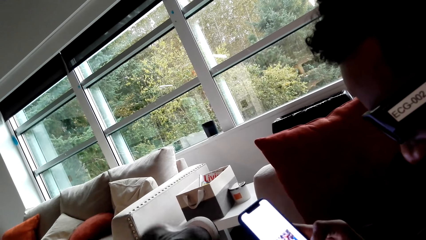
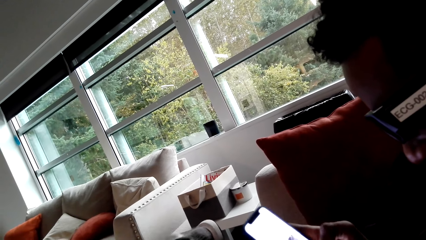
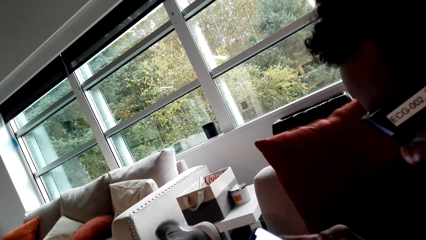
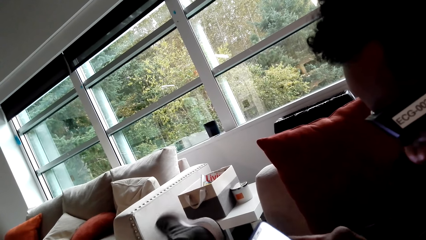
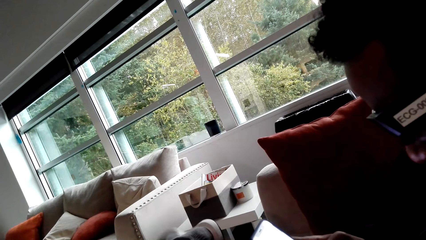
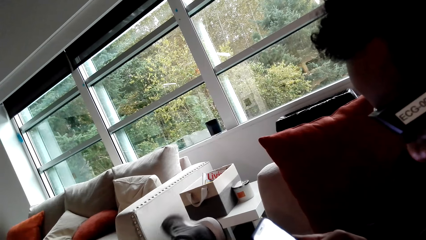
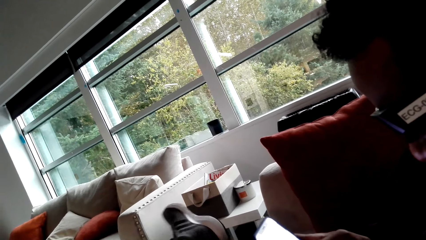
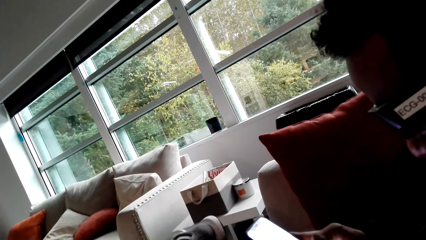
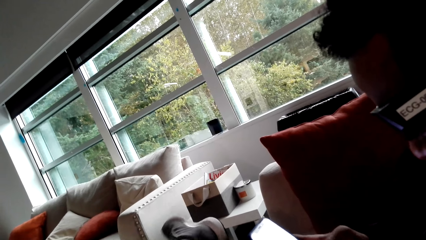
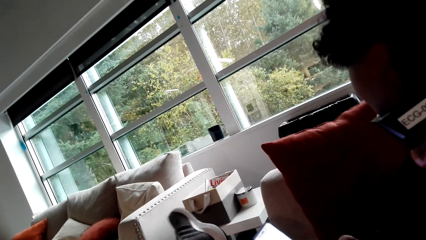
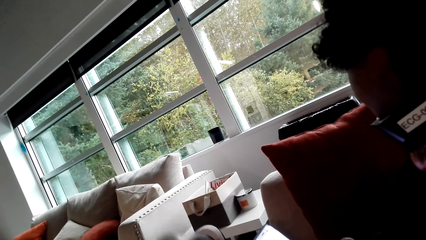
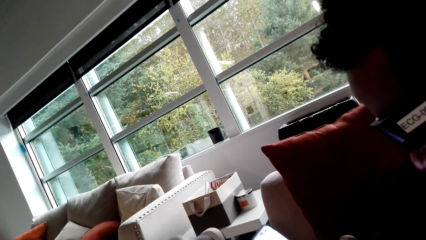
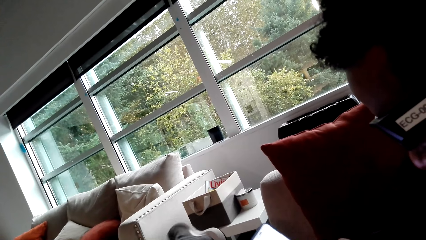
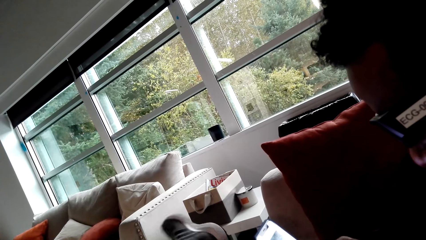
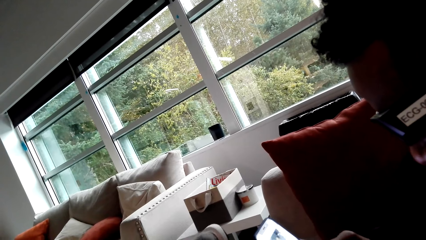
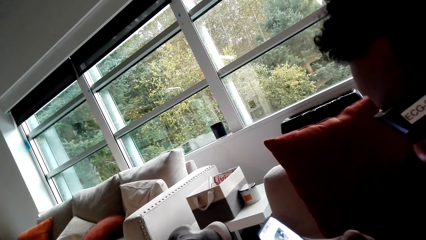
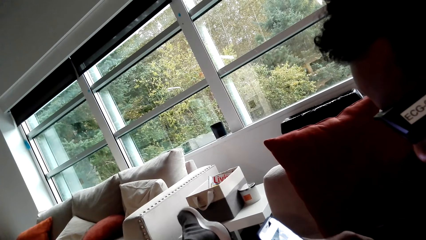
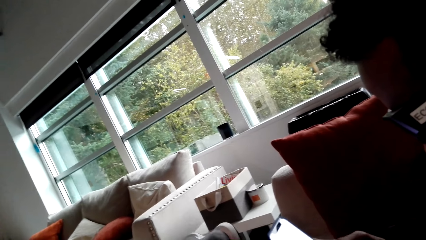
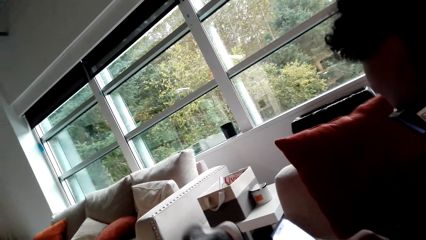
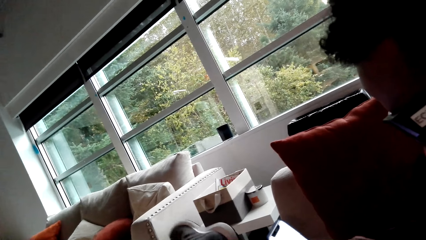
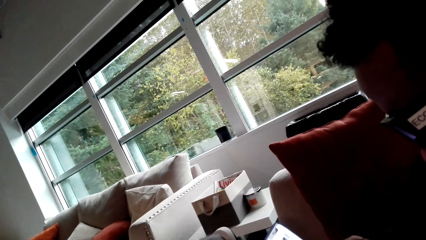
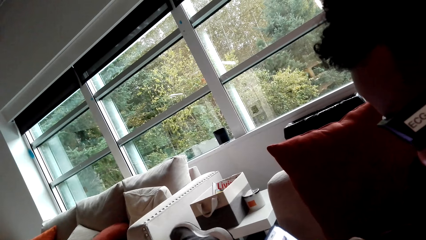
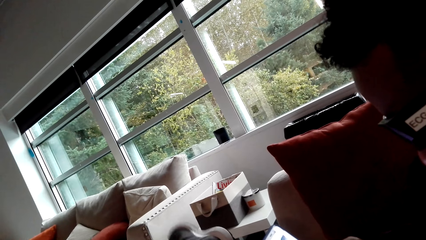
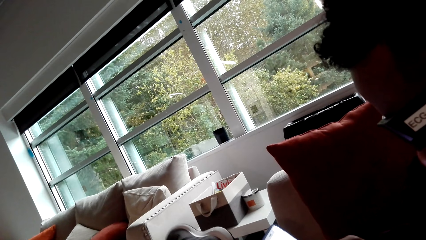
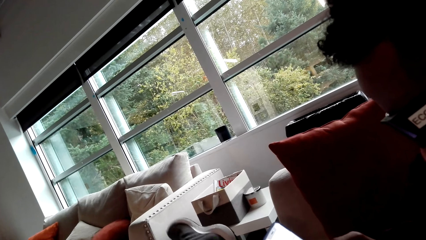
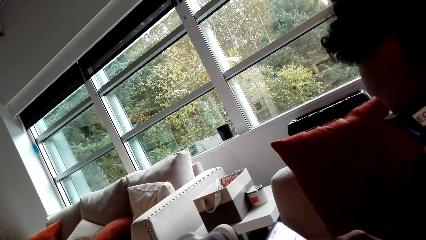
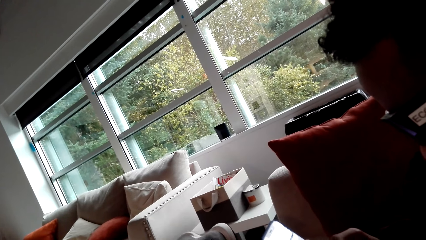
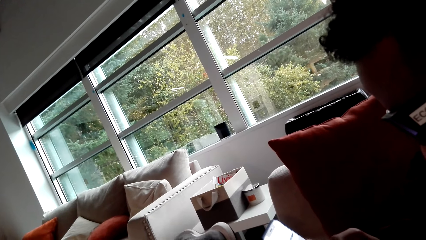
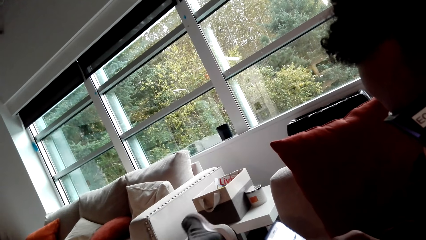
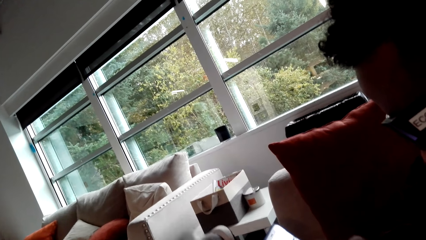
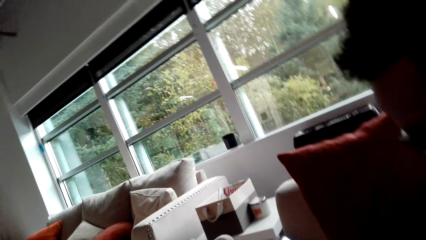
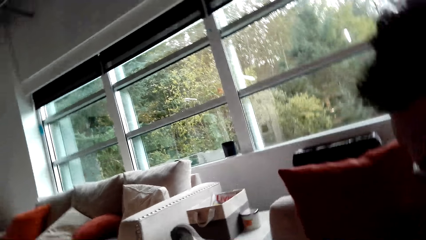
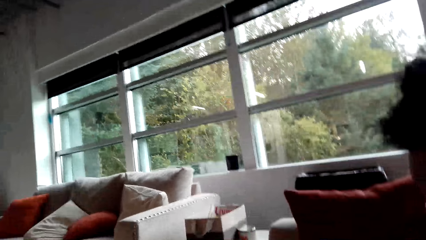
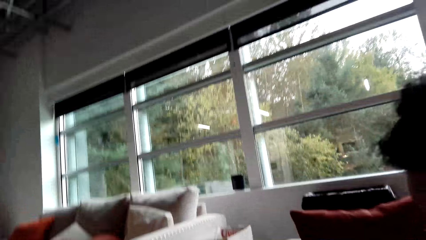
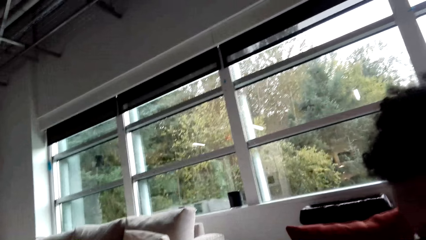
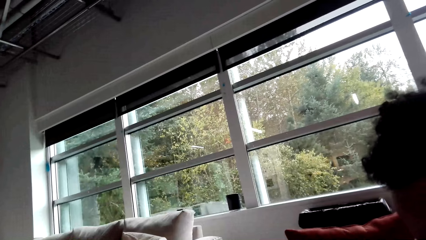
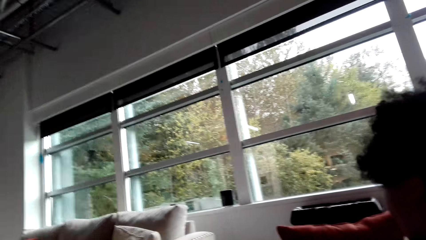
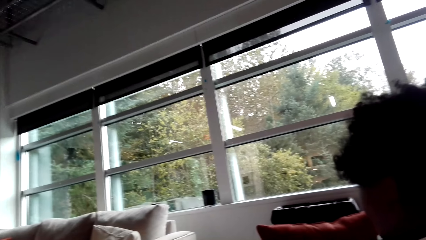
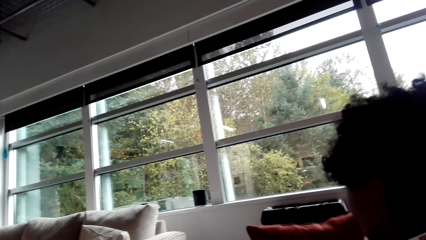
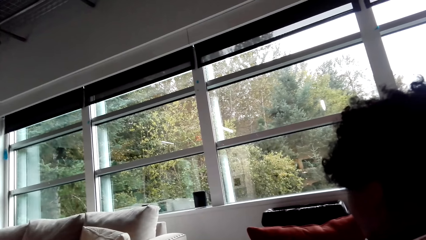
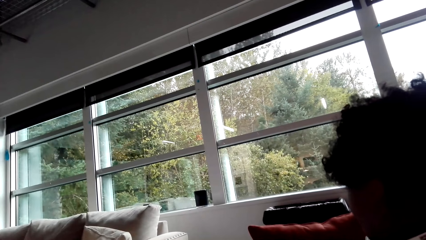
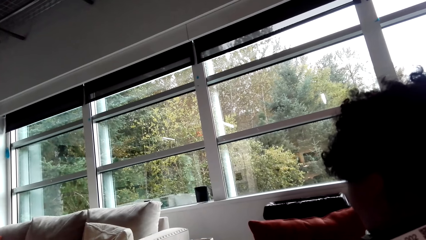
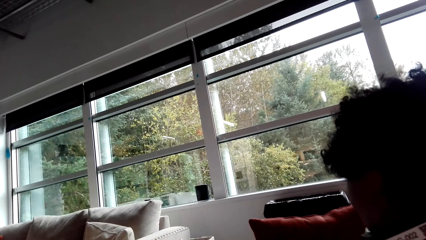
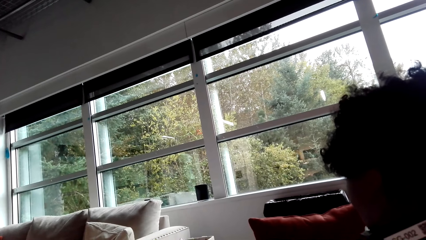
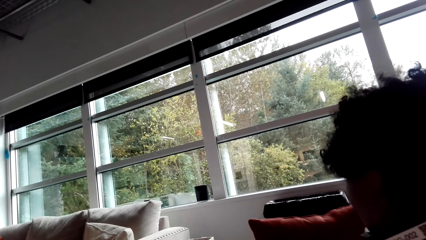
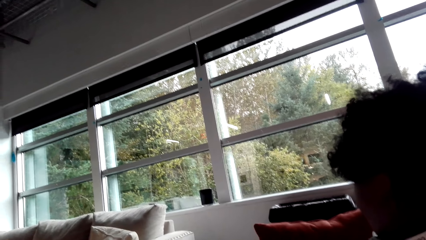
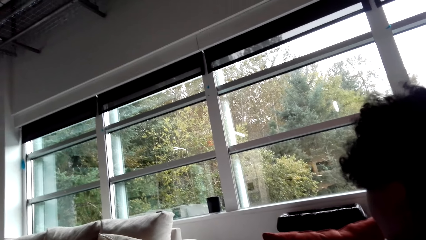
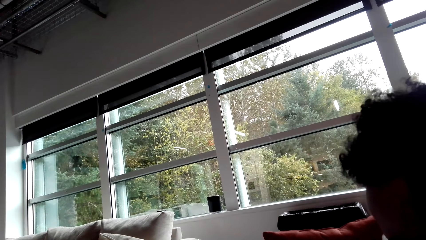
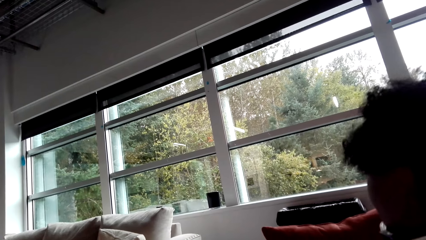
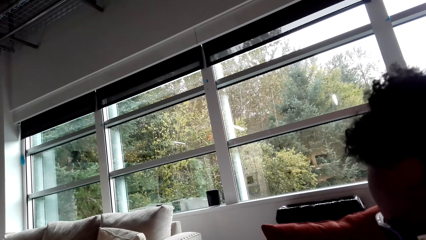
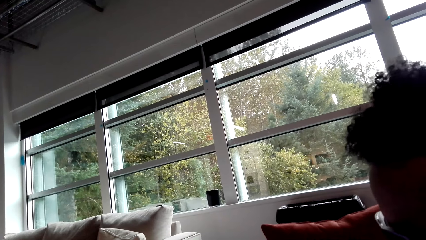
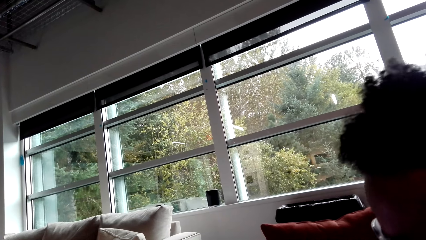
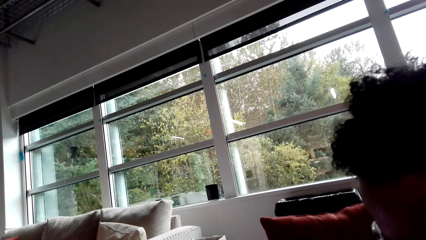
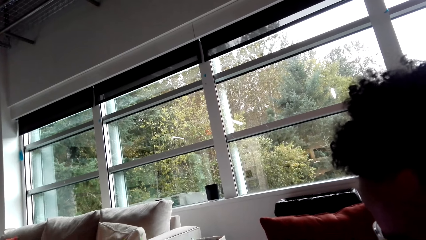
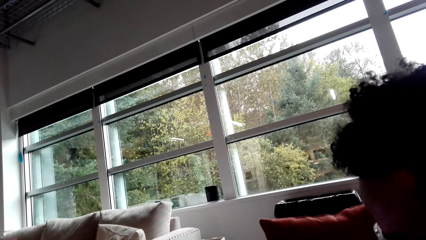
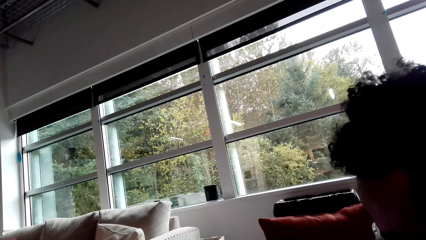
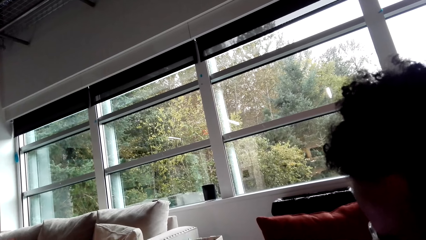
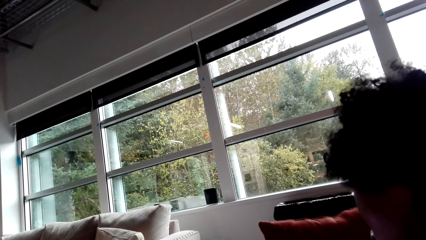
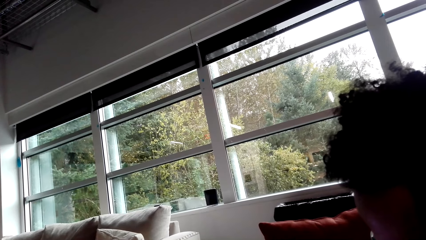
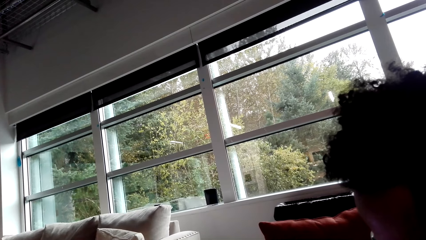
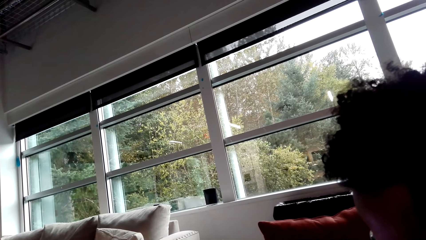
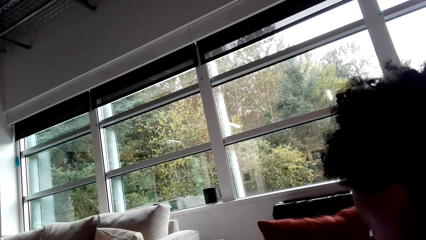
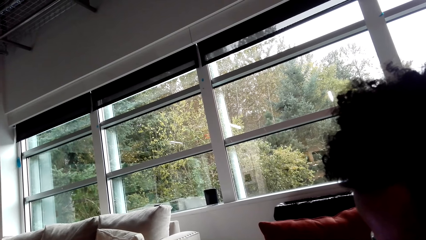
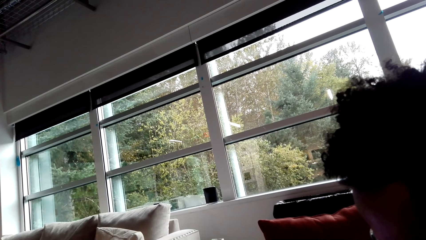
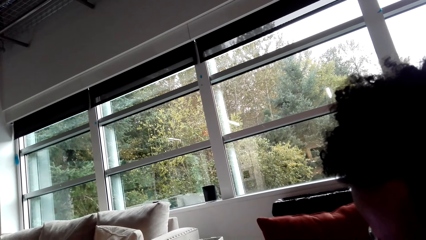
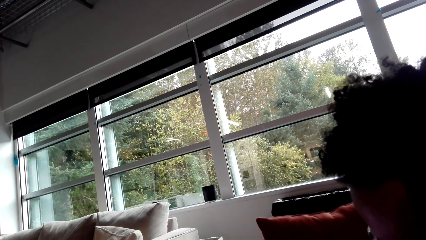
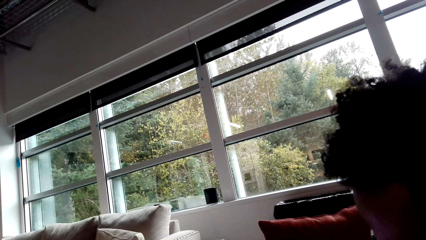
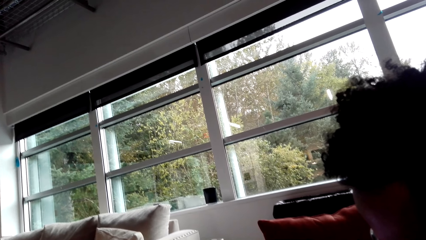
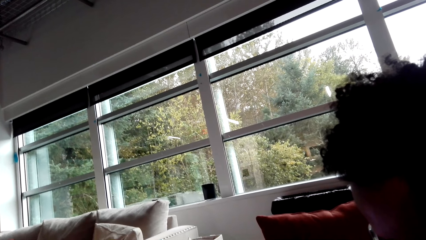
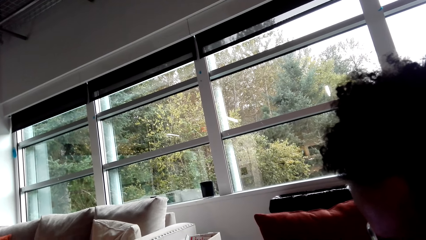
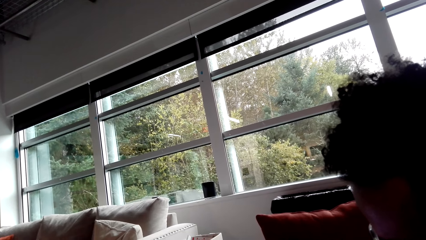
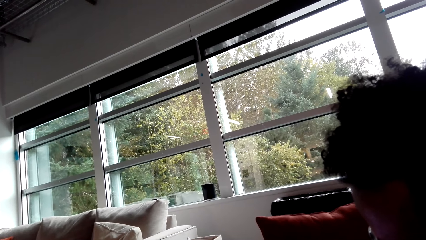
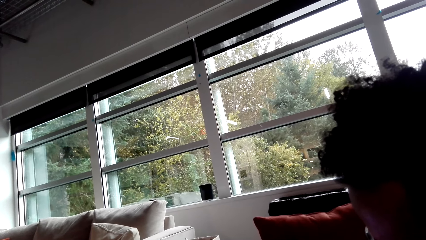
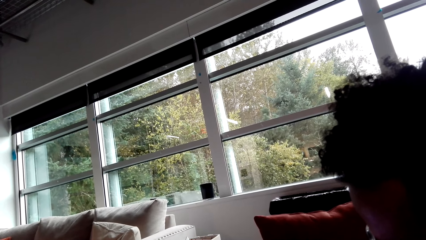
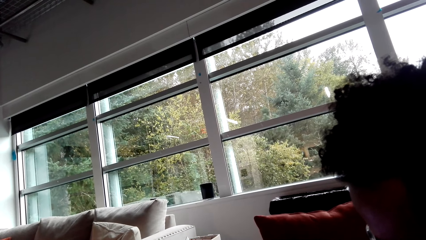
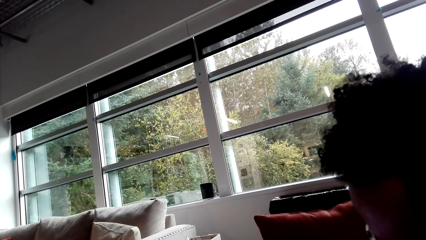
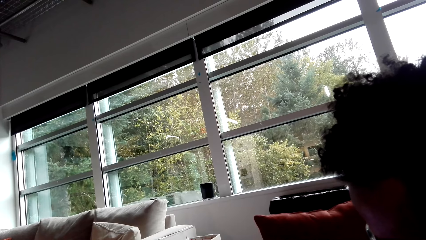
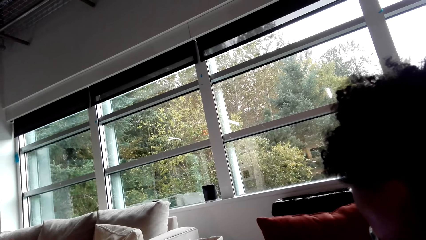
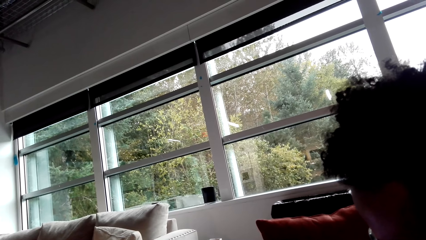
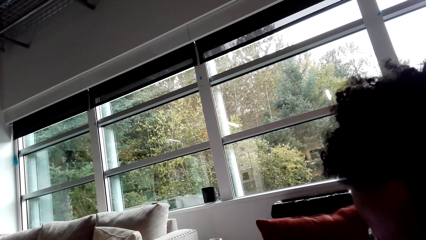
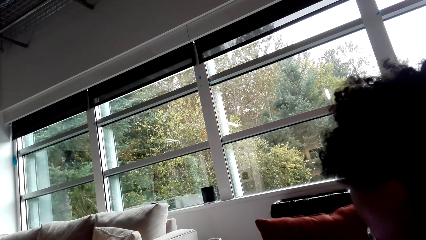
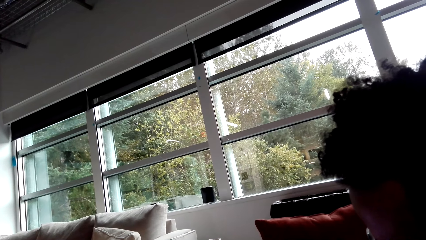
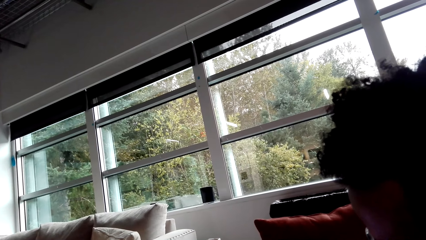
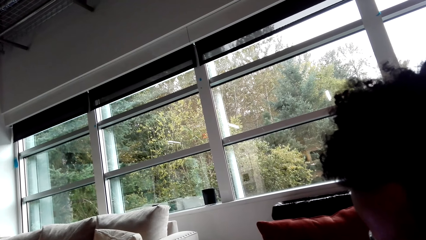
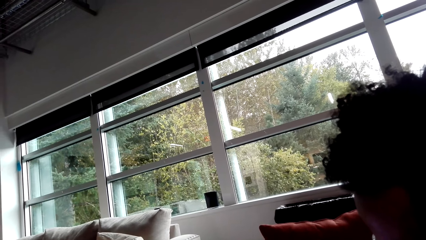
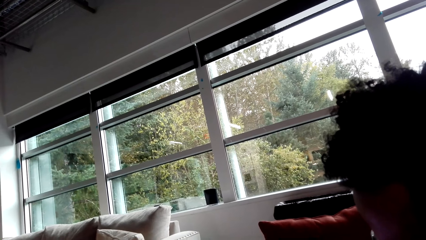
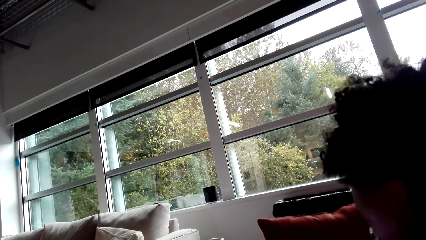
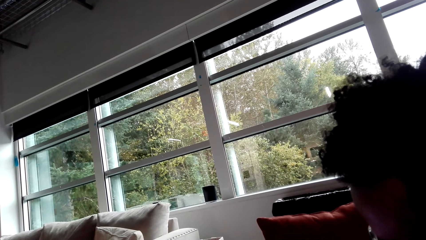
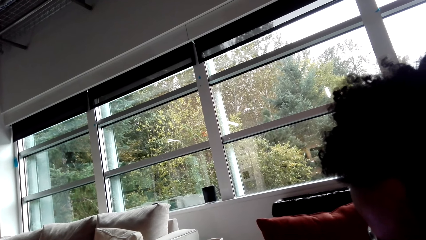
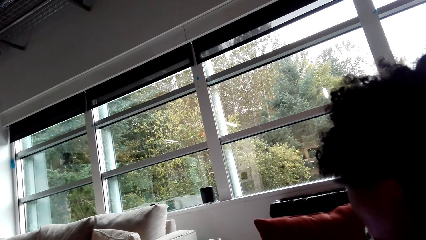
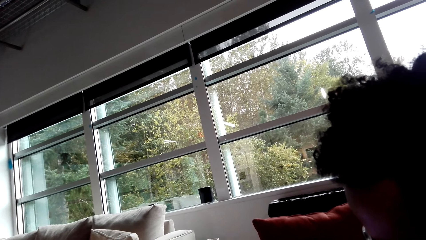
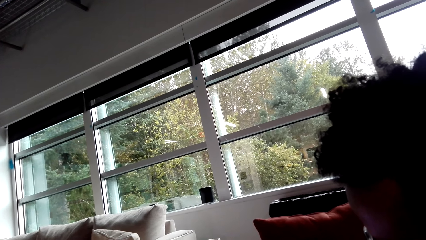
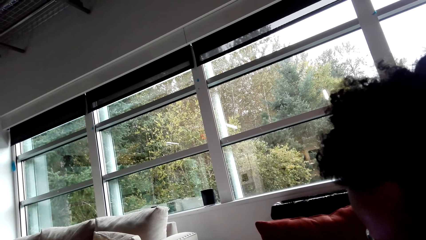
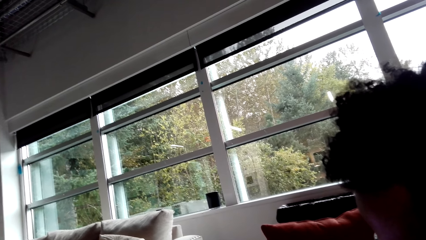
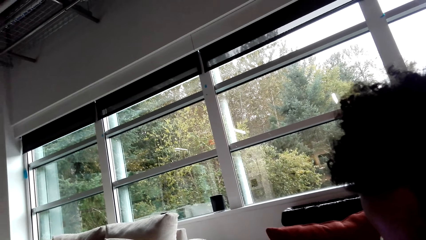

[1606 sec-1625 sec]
A man operates a phone. The man shakes his foot. The camera wearer looks outside.
